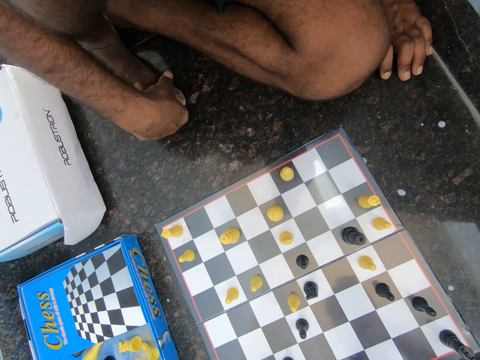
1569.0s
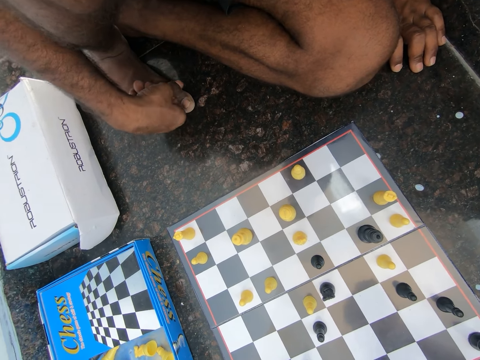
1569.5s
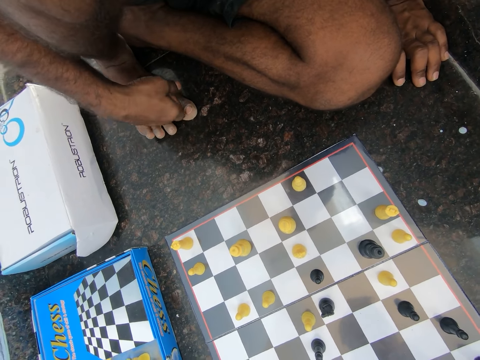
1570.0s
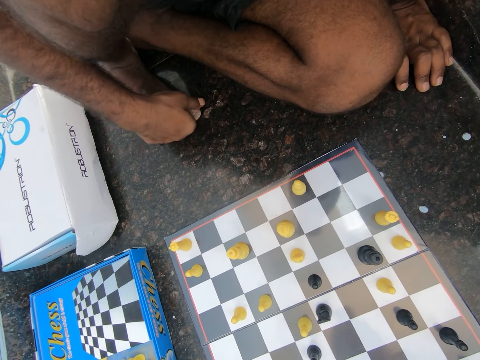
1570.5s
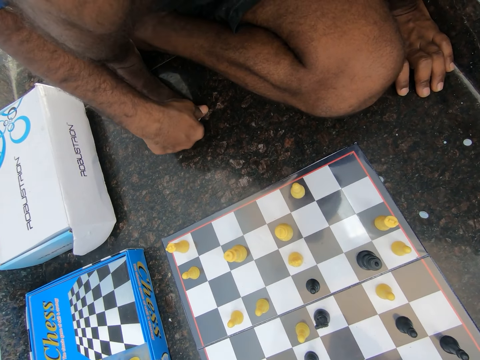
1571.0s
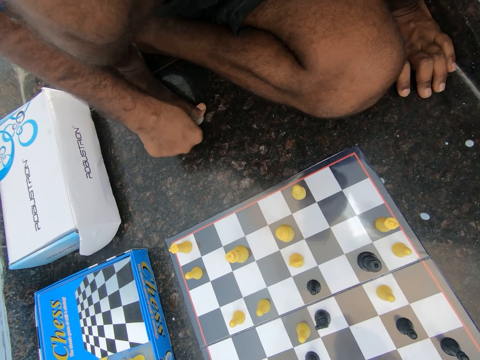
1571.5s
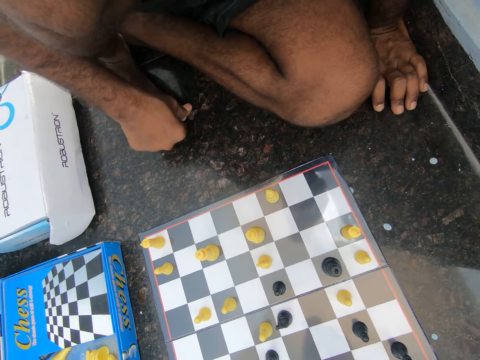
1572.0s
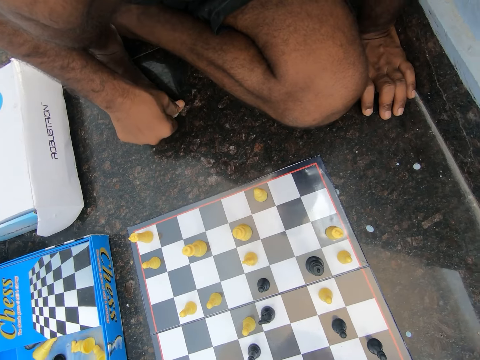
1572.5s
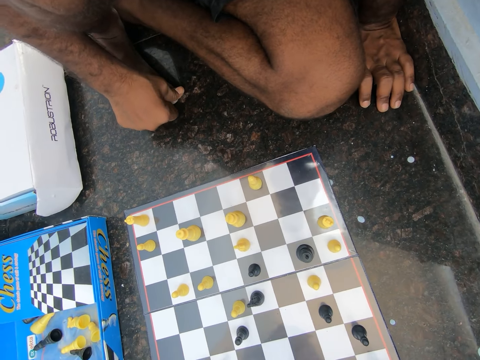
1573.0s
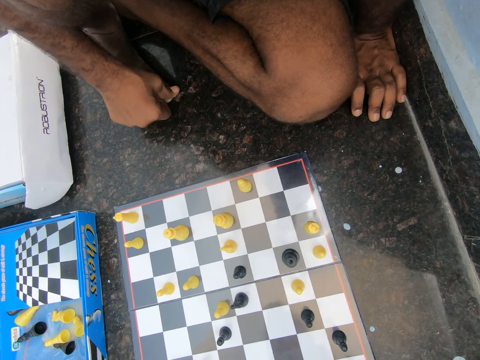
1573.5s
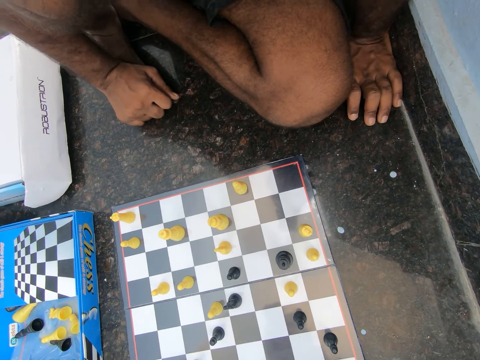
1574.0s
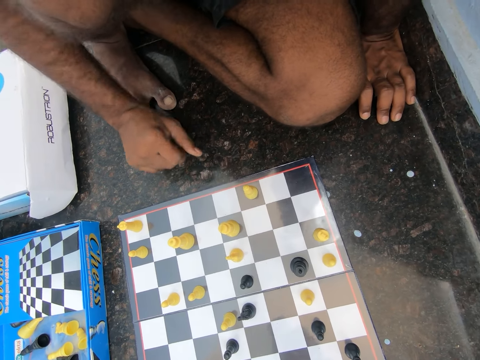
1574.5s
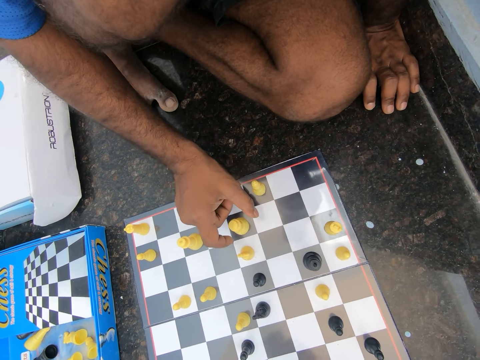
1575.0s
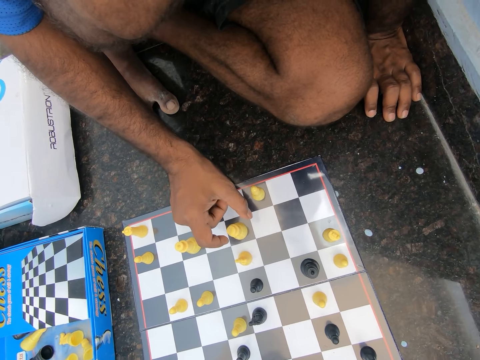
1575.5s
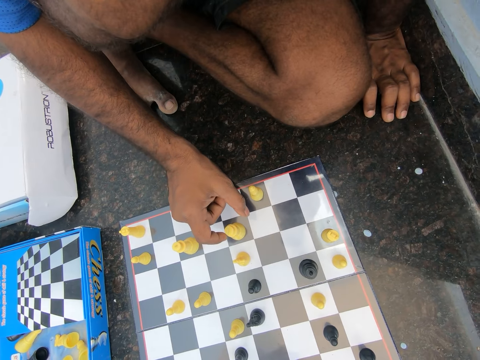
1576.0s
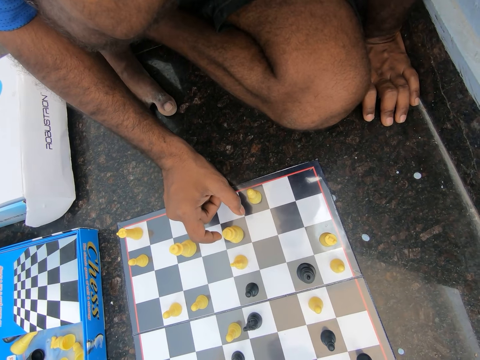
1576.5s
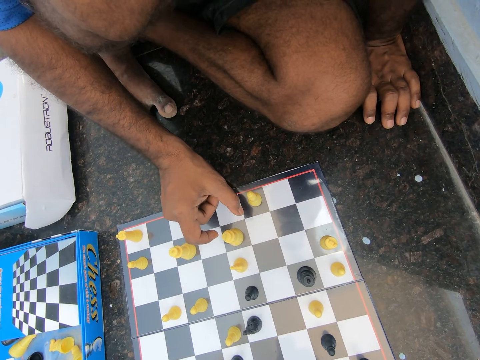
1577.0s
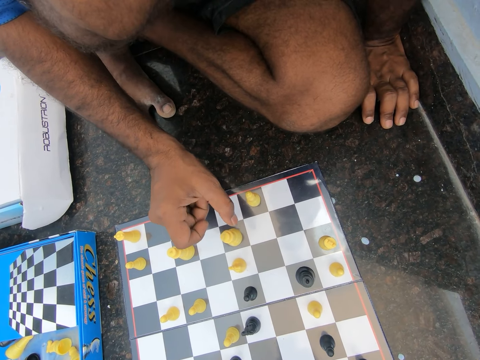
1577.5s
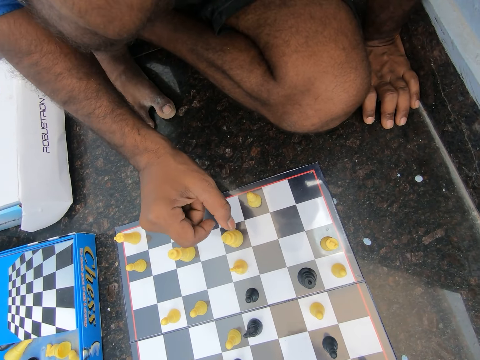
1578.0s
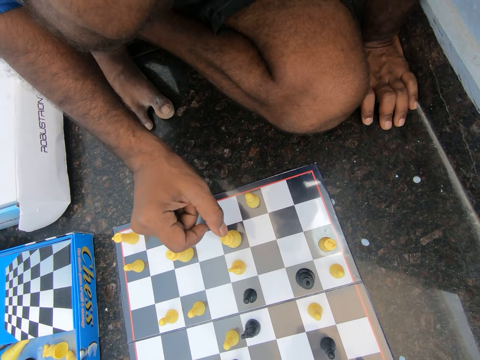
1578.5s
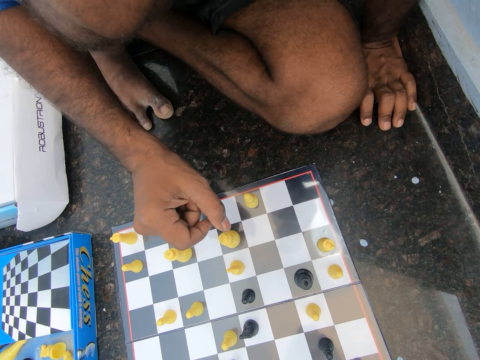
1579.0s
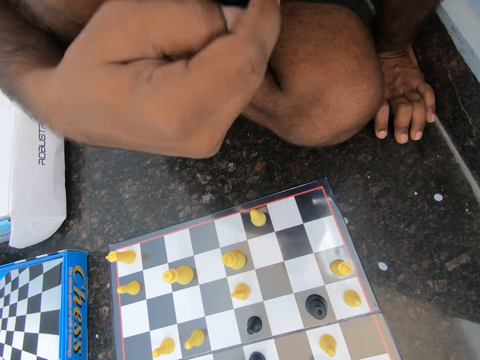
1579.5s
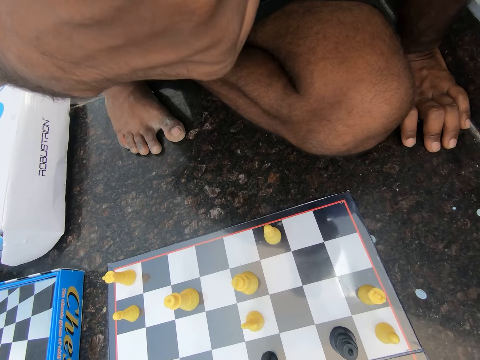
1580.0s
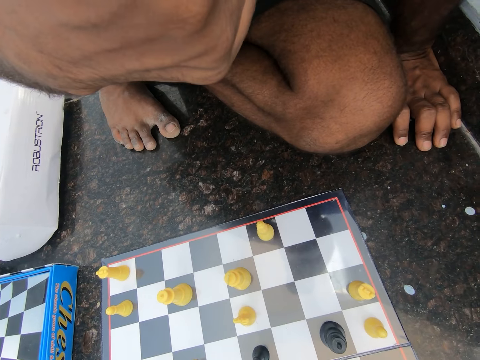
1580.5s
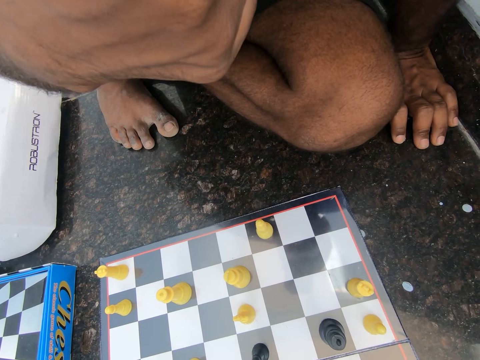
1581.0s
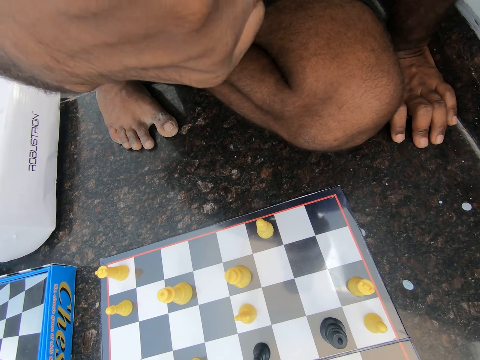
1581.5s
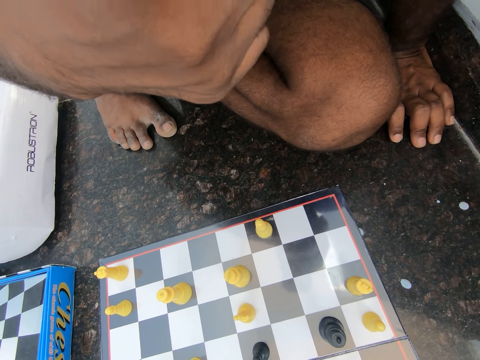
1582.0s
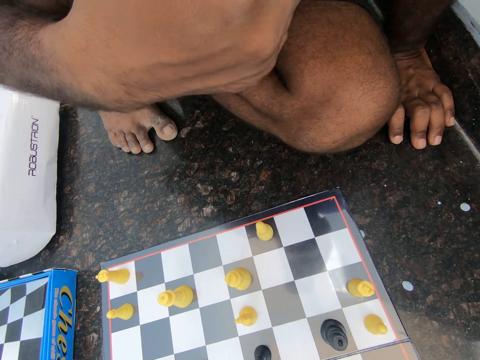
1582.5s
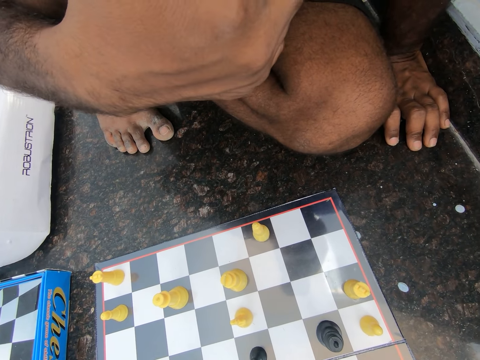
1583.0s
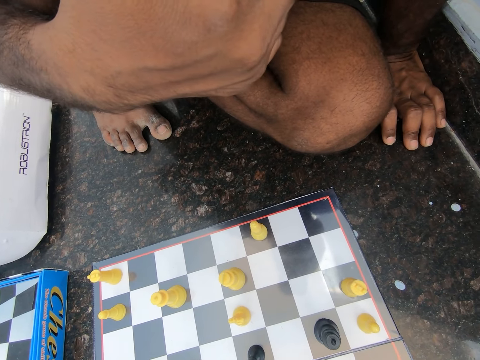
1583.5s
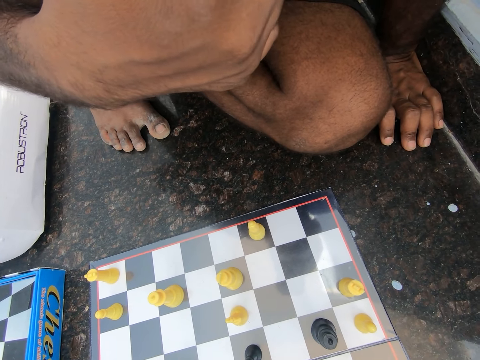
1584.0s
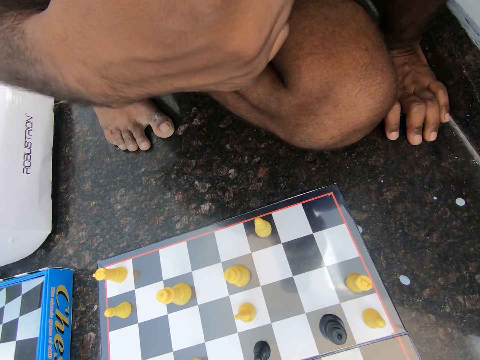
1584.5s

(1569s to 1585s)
A man touches the chess pawn. The man folds his finger and puts his hand on his knee. The man touches his face.

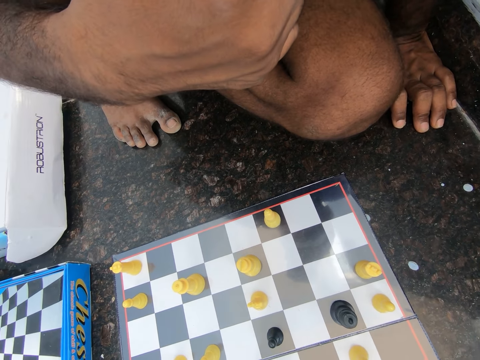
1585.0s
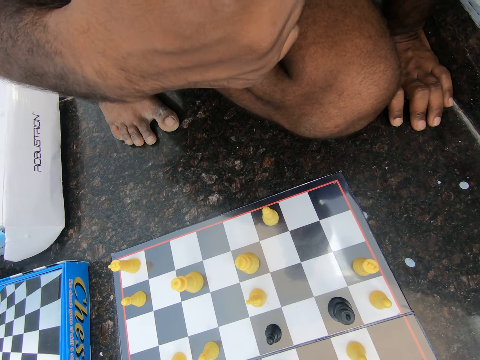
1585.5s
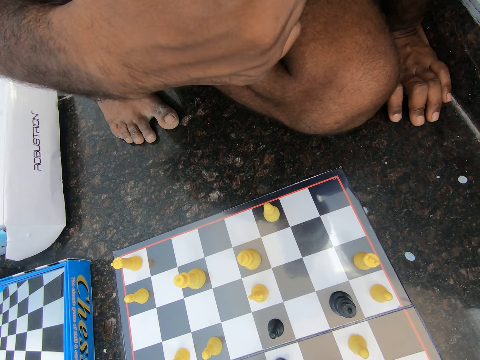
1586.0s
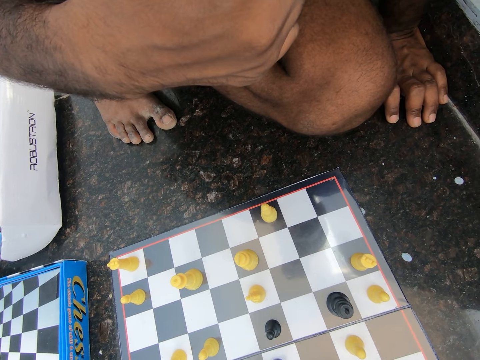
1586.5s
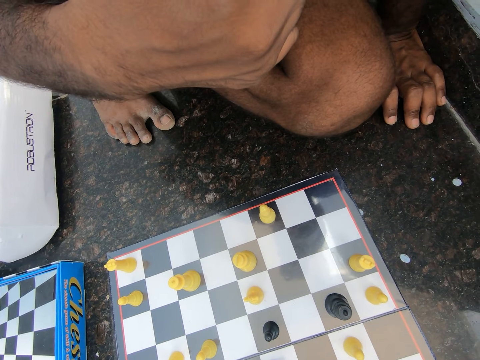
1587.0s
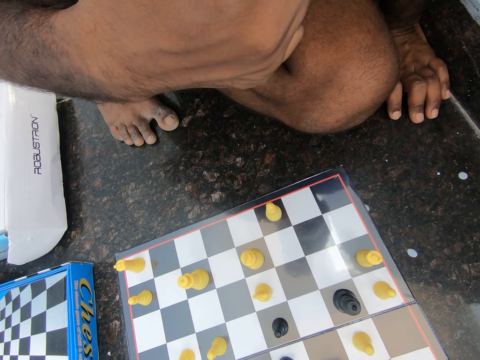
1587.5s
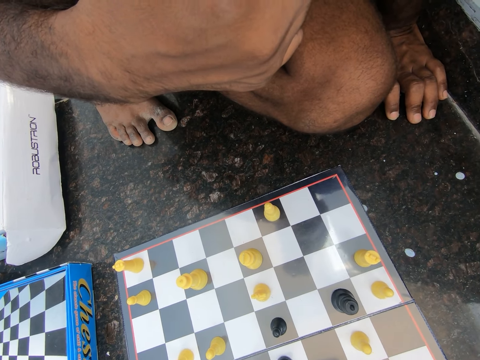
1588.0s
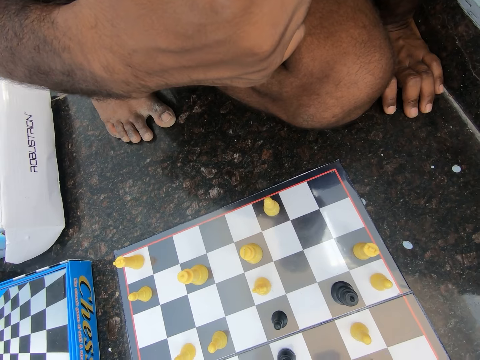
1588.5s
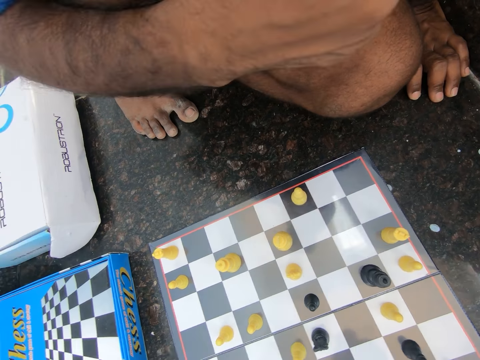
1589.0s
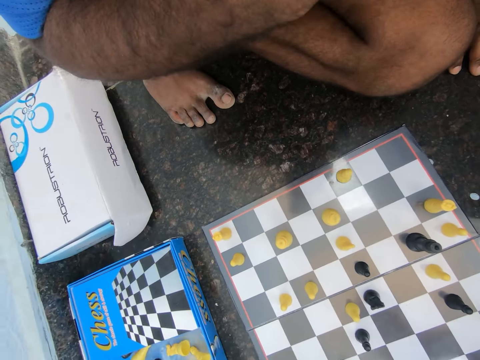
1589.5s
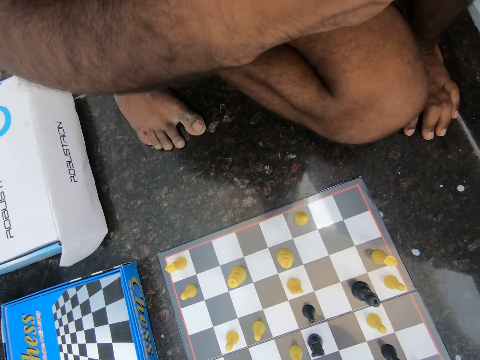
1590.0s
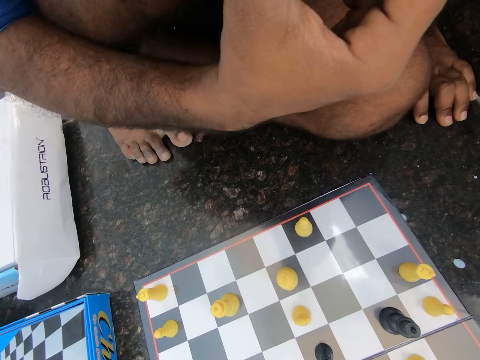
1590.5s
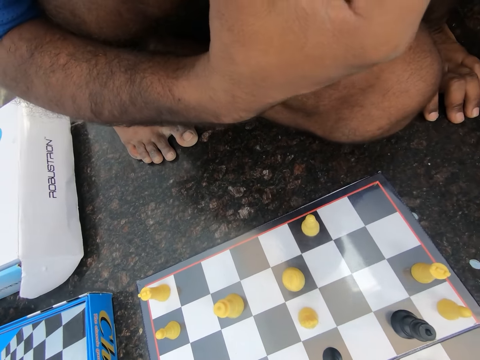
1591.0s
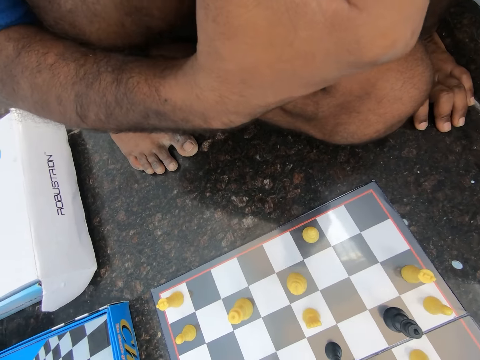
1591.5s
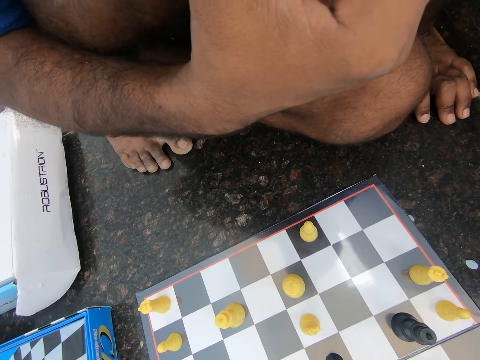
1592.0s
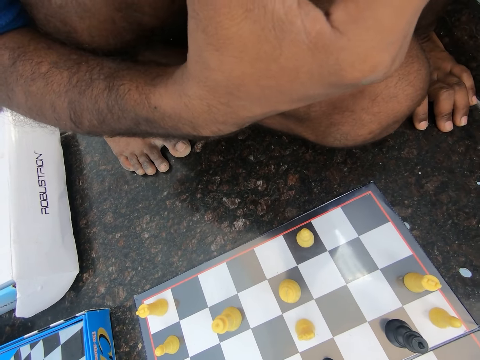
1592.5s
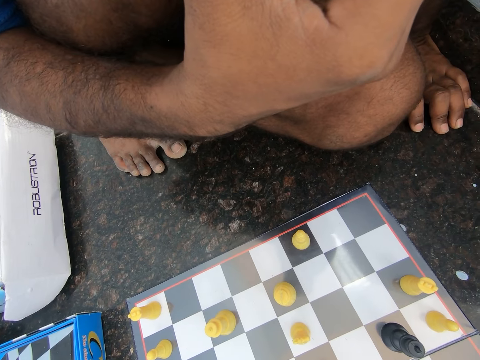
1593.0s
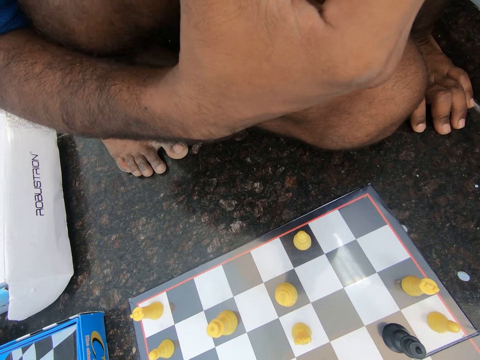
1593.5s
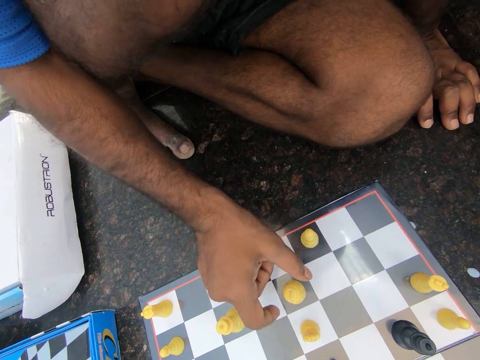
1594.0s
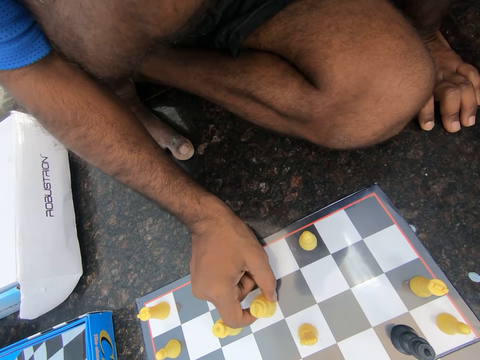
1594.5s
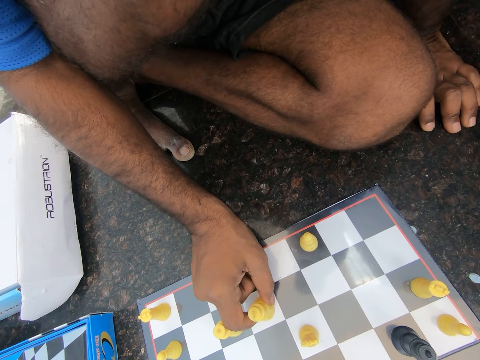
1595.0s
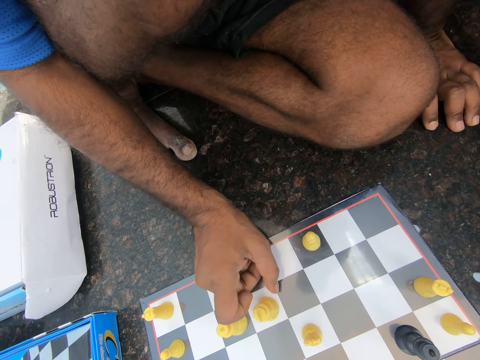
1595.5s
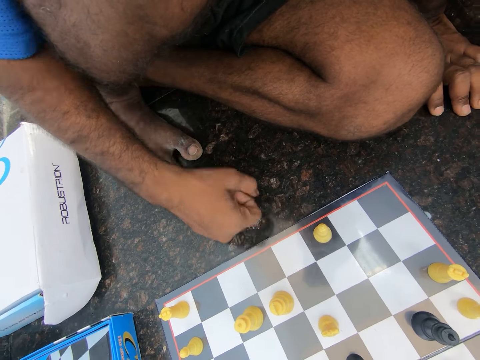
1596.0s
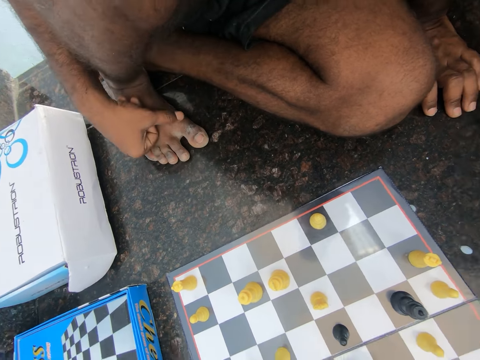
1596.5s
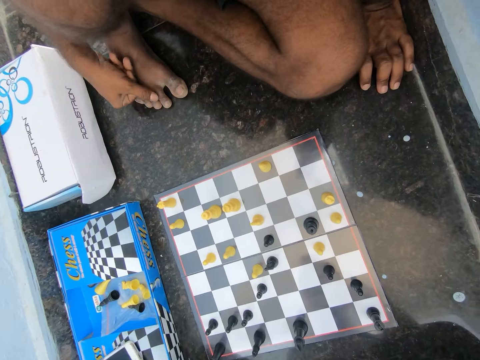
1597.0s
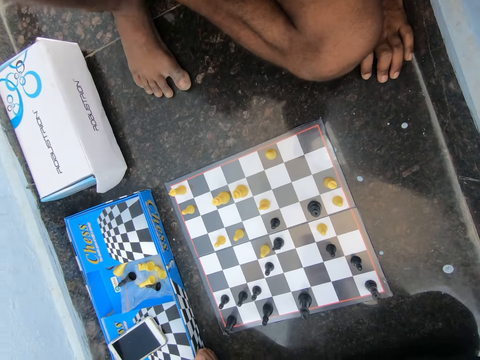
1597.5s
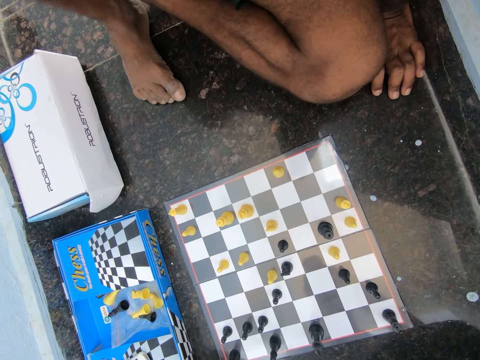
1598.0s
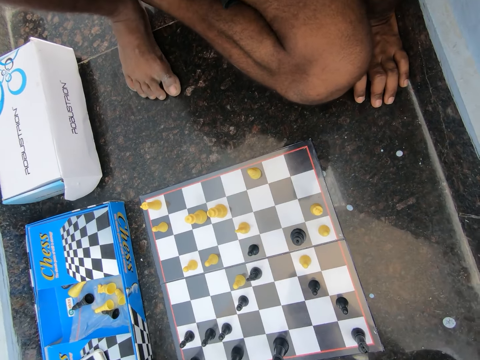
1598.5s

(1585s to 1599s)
A man looks at the chessboard and touches the chess pawn. The man plays chess on the floor of the room. The man moves the chess pawn, folds his finger and places his right hand on his right foot. The man adjusts his right leg and looks at the chessboard.
